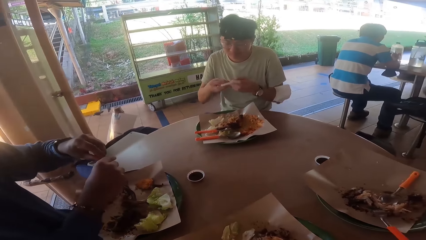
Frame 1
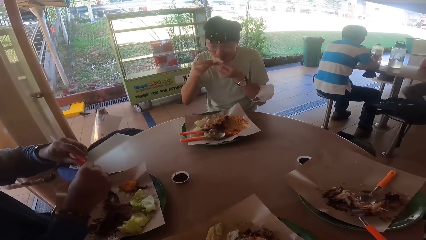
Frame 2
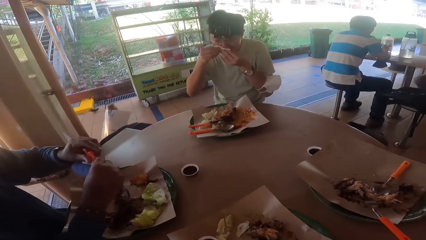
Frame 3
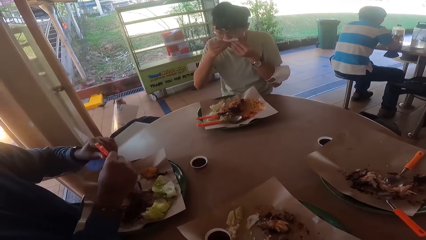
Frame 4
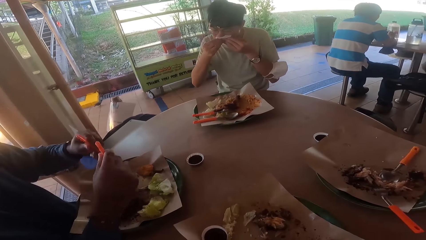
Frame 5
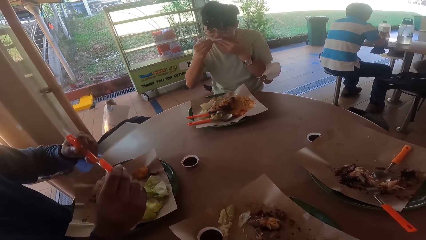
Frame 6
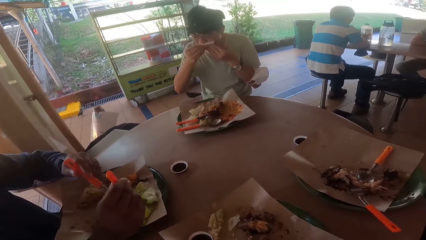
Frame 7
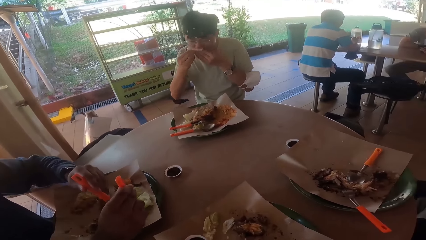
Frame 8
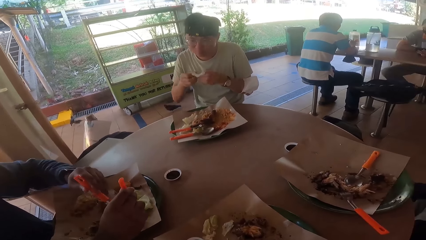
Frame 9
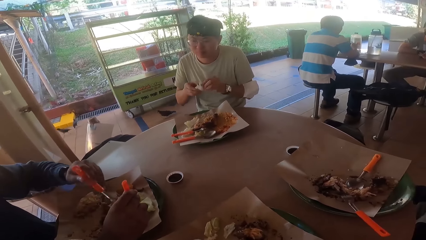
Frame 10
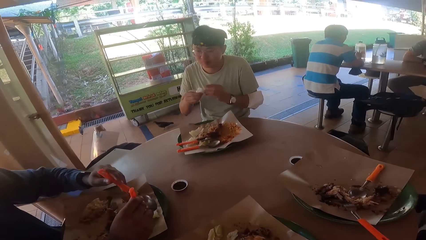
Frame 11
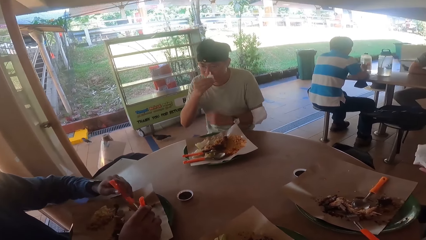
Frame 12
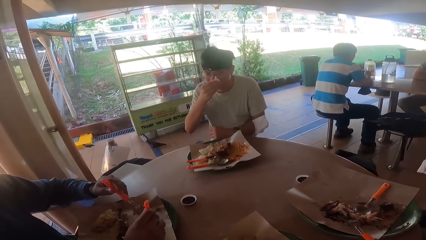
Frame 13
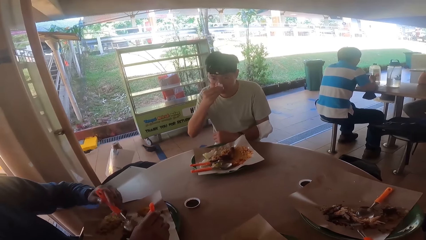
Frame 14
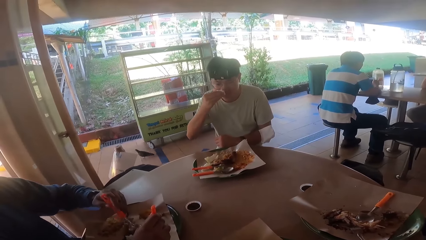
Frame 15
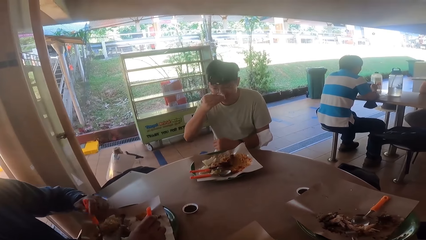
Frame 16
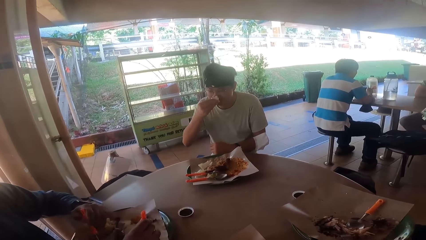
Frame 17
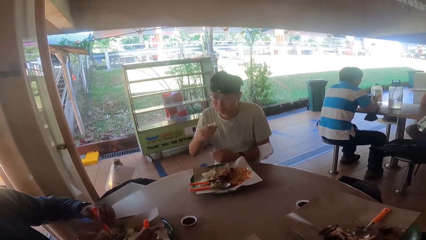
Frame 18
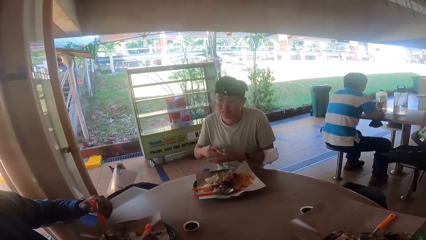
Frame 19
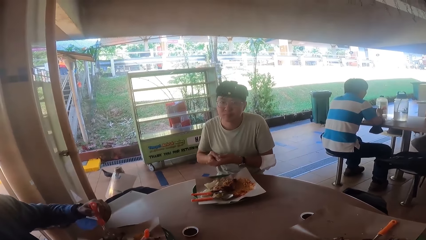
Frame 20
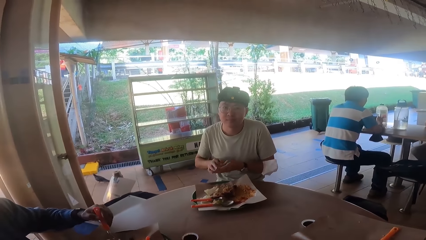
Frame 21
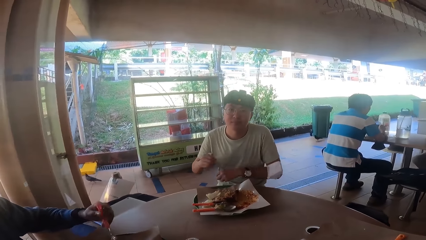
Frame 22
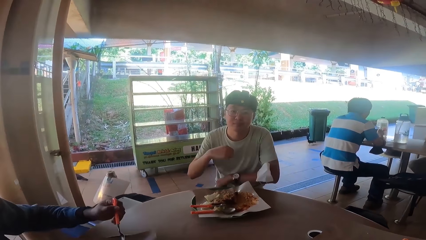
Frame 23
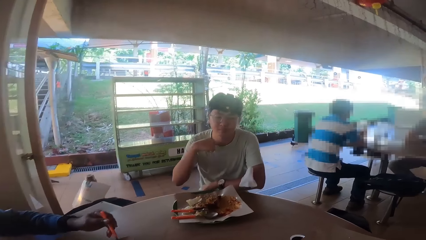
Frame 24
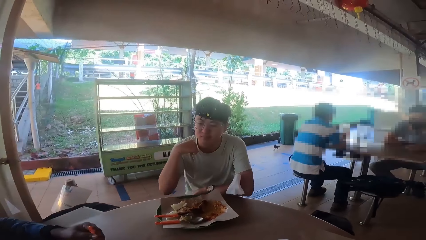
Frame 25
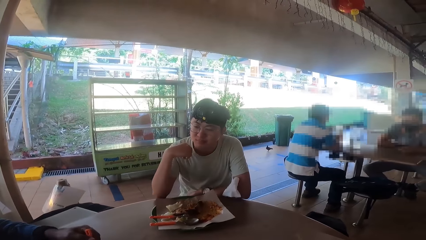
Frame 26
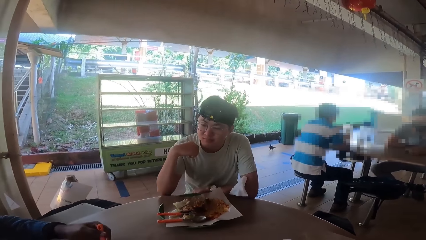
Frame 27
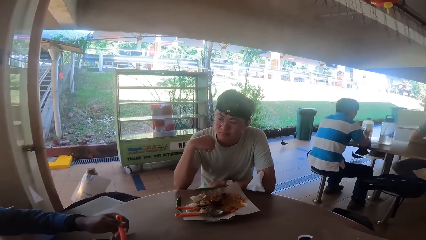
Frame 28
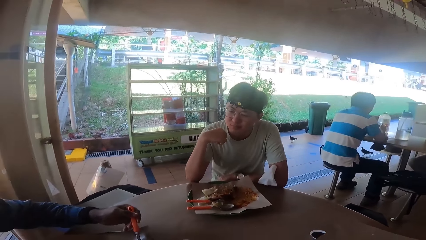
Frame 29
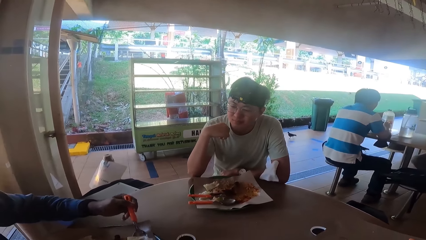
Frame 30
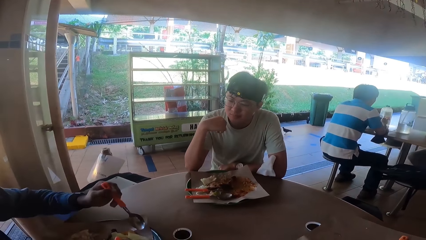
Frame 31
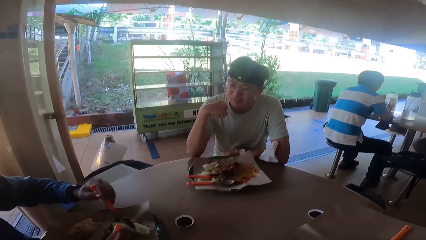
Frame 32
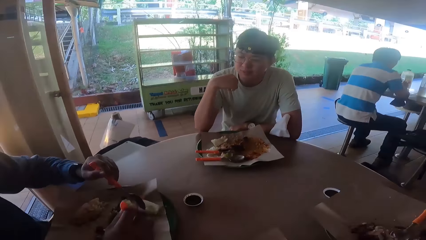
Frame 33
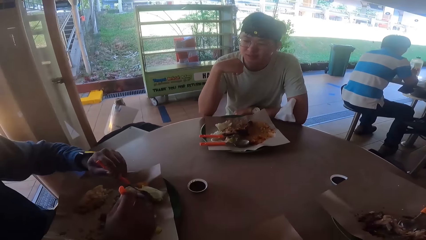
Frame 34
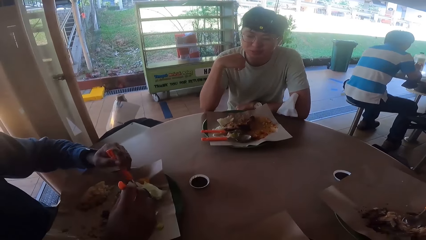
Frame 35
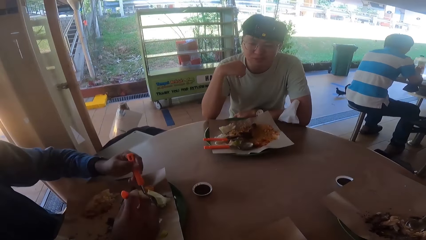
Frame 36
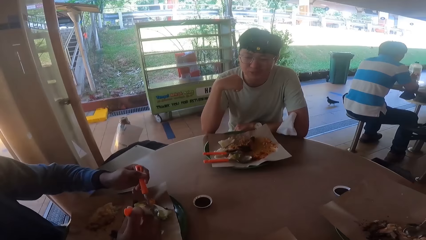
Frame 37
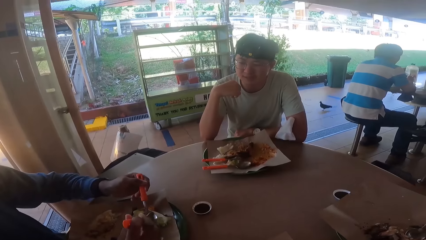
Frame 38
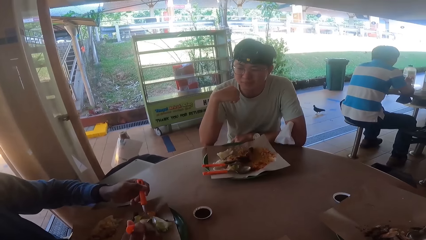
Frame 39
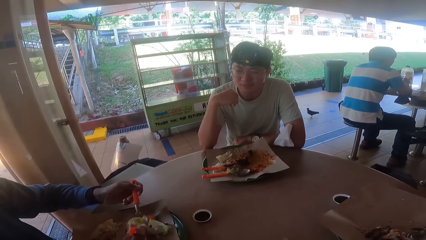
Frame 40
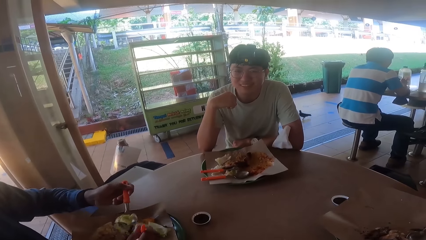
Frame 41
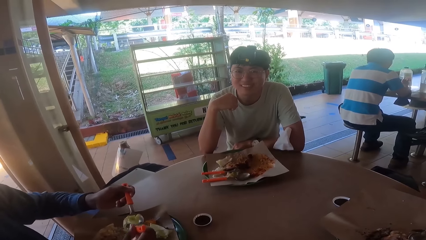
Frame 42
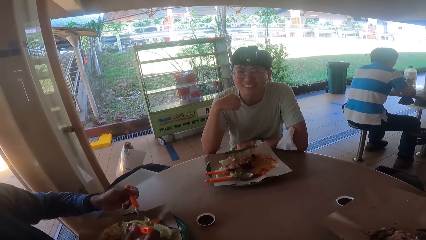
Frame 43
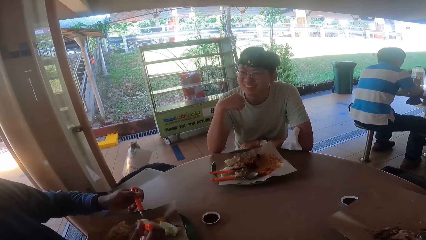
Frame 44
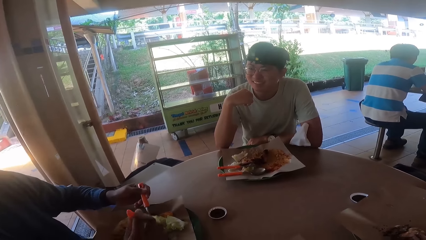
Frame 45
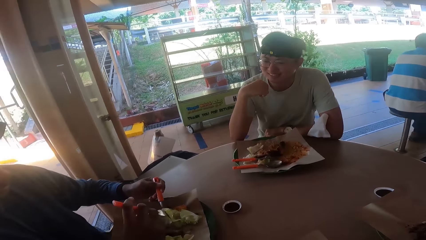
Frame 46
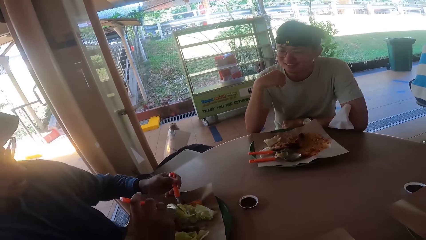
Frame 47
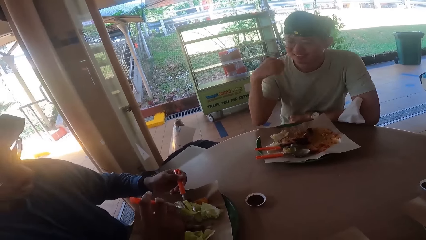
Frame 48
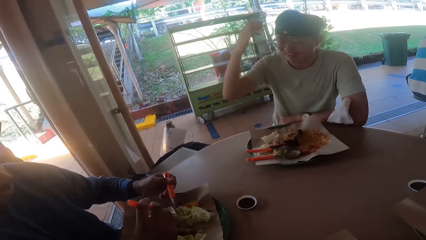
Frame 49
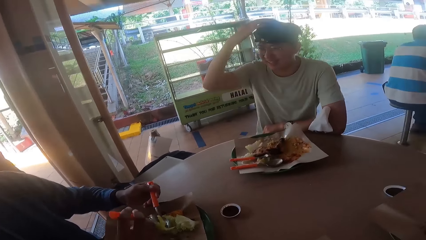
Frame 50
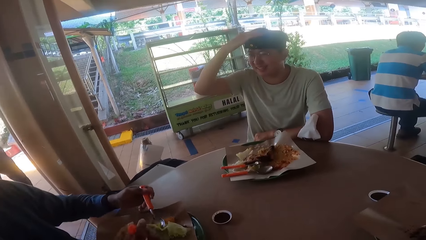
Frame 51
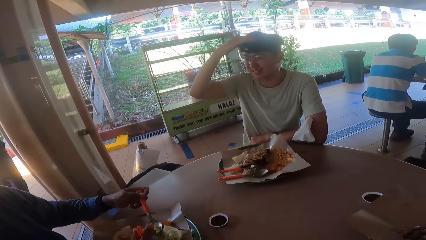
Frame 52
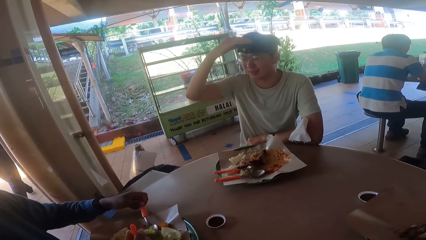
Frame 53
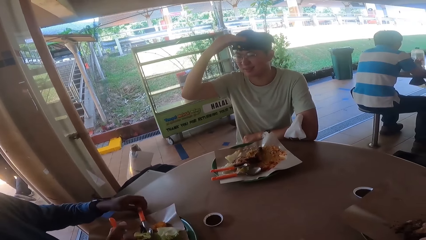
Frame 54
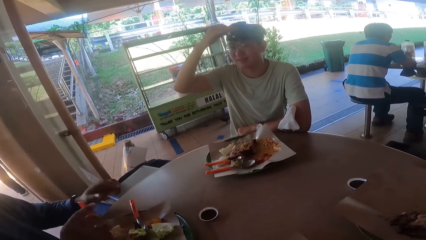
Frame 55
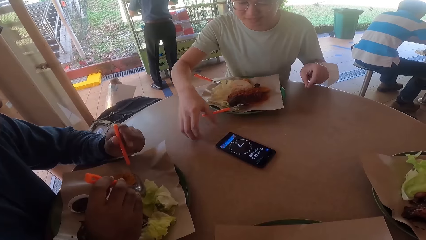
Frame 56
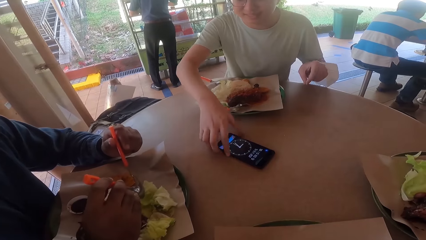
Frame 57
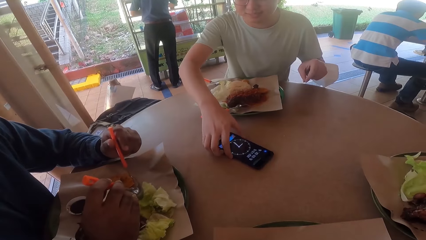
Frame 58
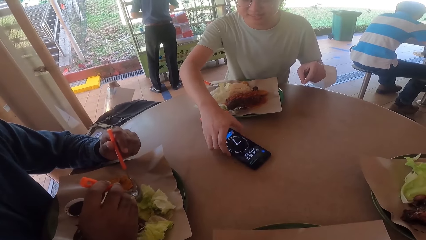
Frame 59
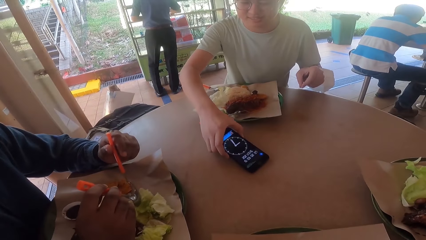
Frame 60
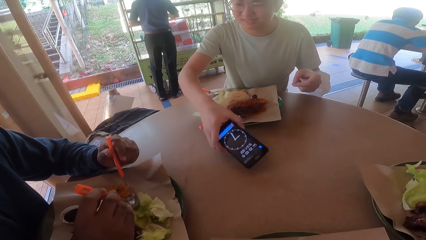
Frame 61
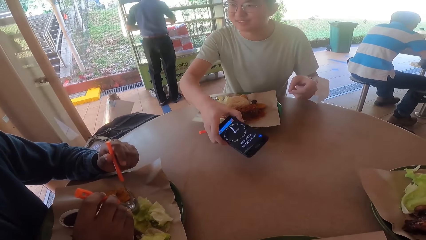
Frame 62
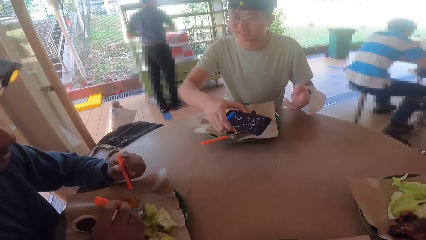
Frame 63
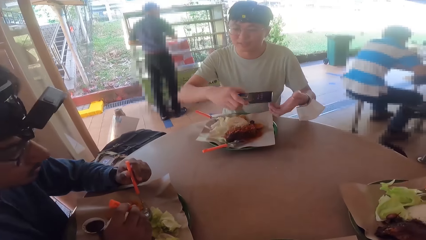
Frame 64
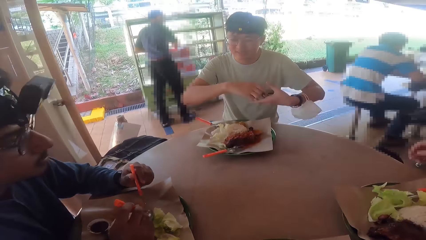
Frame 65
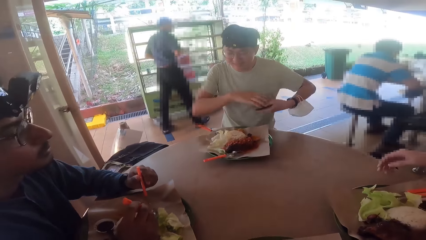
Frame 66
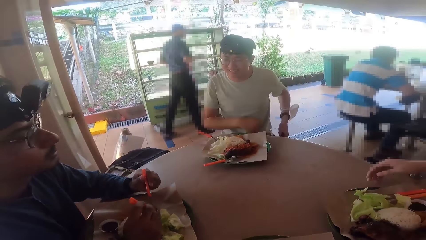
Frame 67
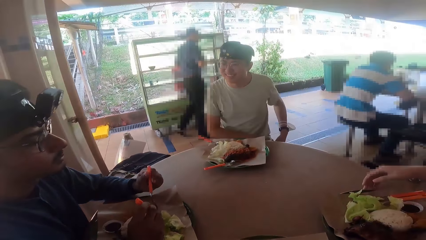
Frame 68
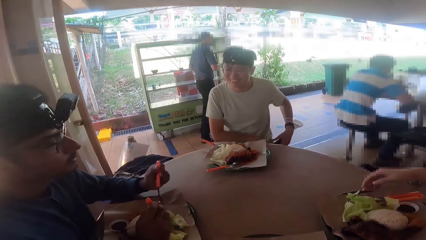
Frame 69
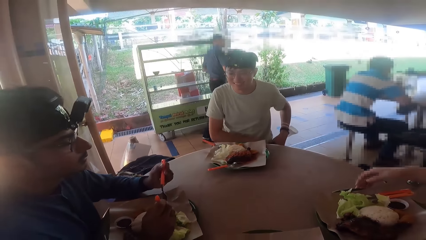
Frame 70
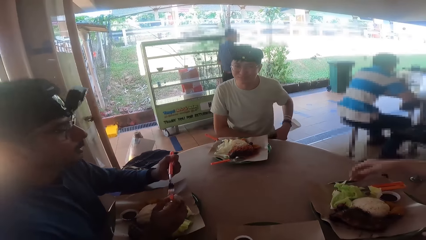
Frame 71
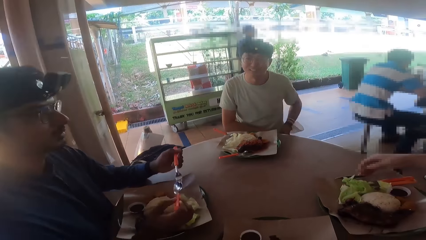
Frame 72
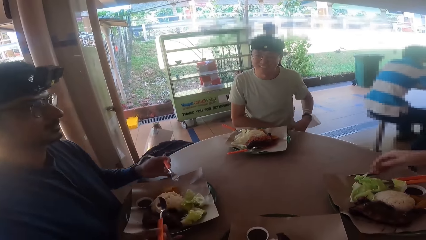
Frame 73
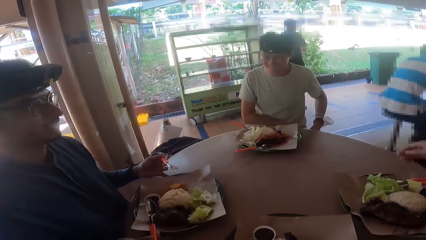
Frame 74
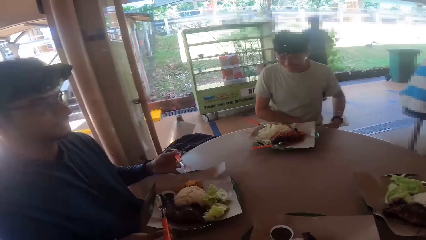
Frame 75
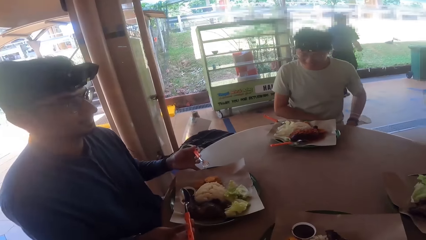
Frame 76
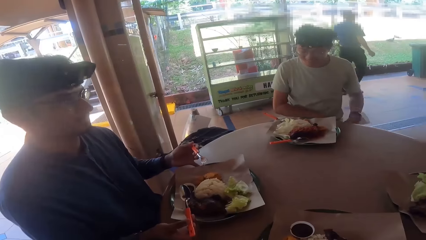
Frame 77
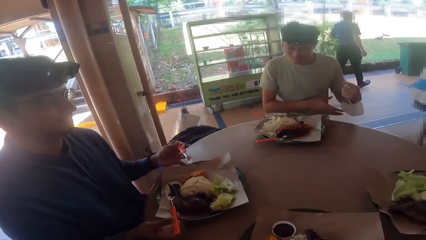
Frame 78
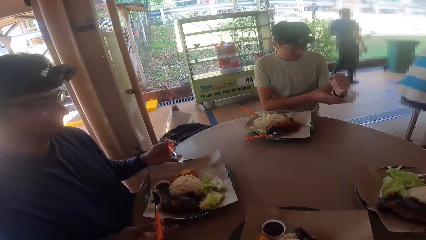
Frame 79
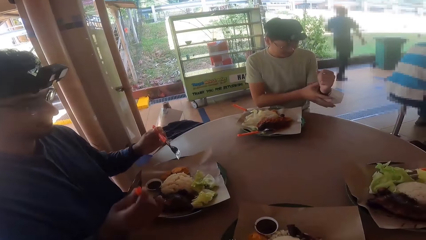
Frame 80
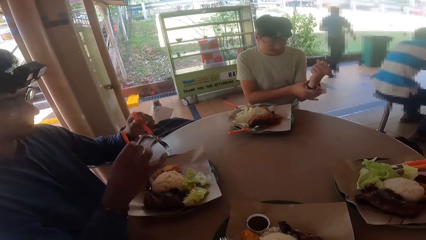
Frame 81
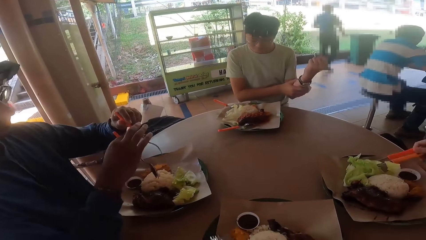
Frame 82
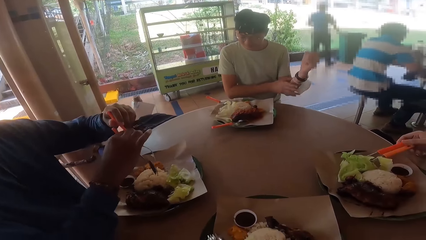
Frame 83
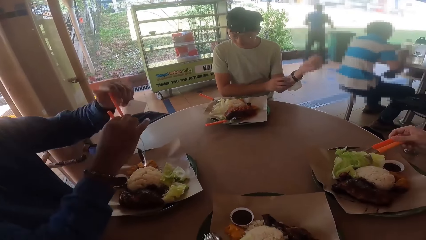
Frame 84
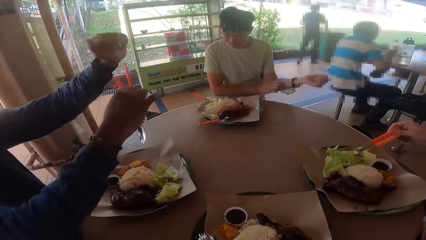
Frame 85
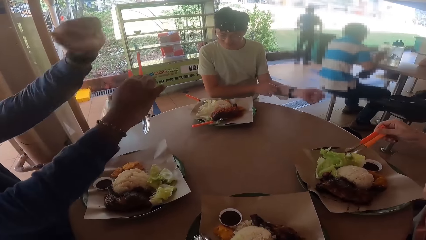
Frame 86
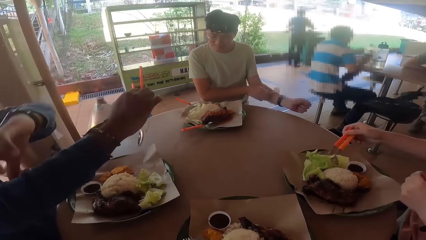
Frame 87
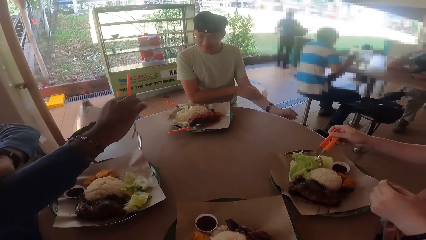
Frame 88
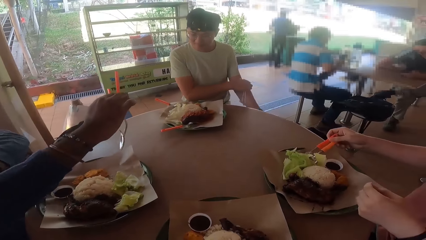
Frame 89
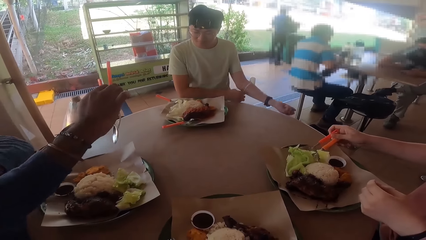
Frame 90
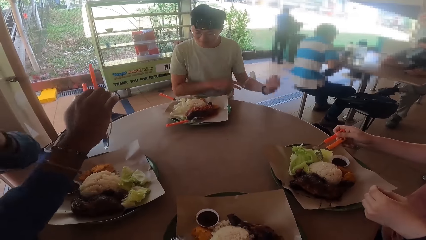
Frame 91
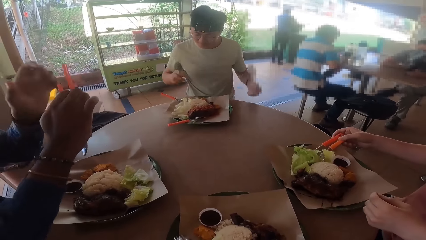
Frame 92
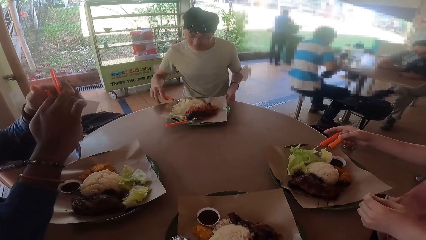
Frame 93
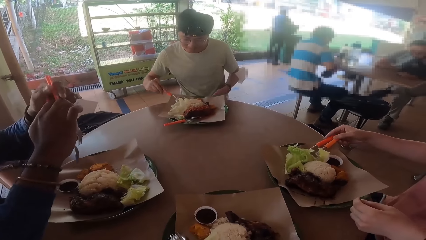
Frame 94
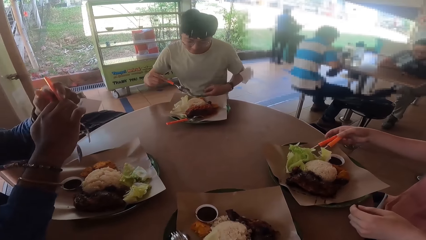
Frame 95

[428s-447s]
A man picks up a spoon and fork from a plate. Another man wipes his mouth with a tissue. The other man leans on the table. He is with the first man. He touches his camera. He picks up a phone from the table and puts the phone in his pocket. He adjusts a mask on his arm and pulls the mask.
